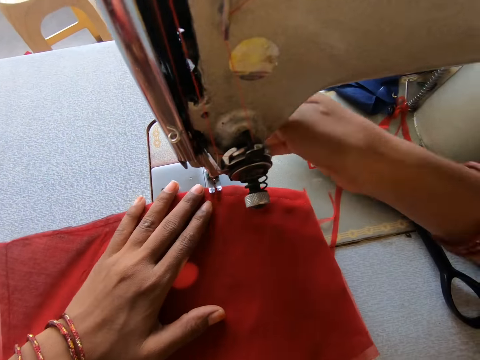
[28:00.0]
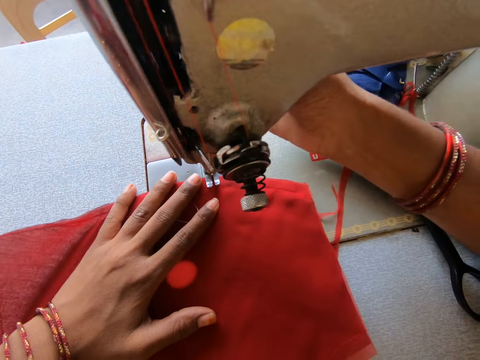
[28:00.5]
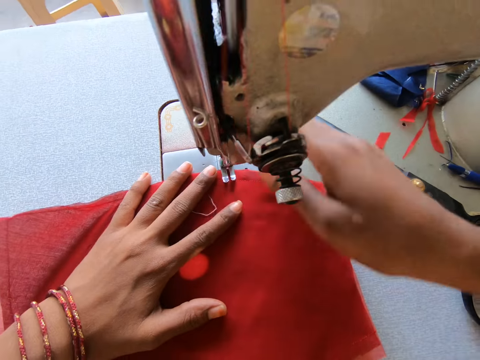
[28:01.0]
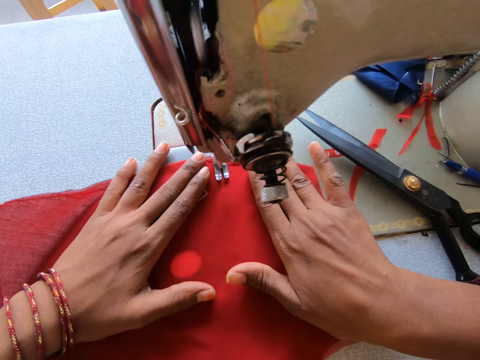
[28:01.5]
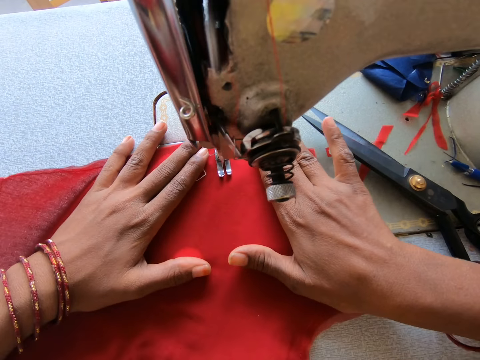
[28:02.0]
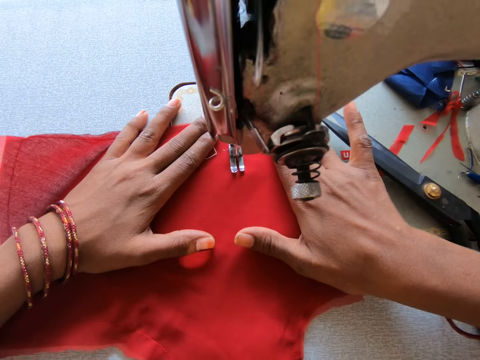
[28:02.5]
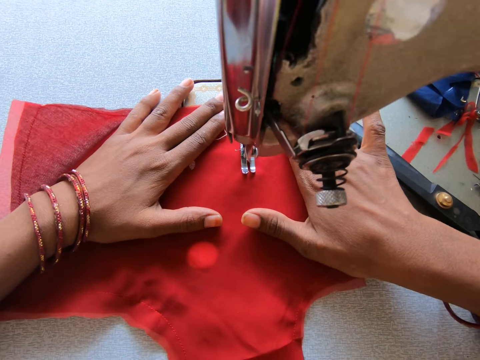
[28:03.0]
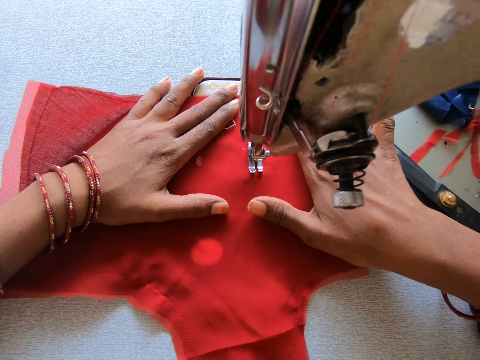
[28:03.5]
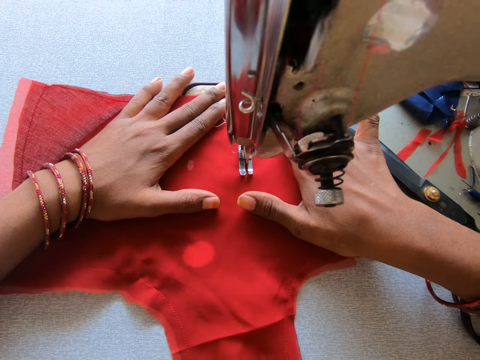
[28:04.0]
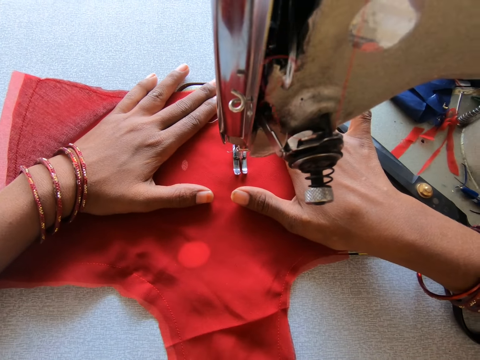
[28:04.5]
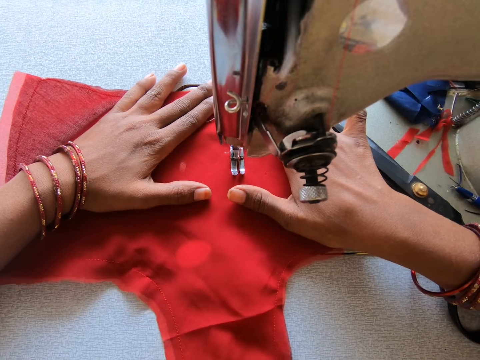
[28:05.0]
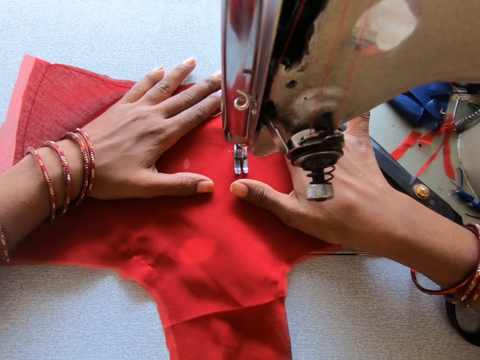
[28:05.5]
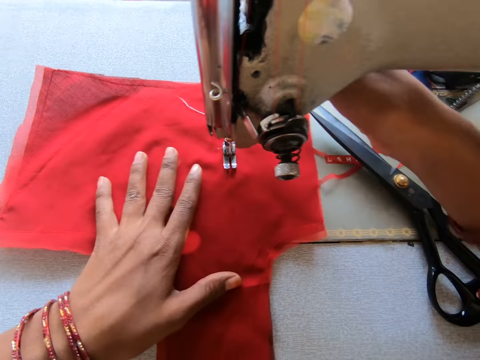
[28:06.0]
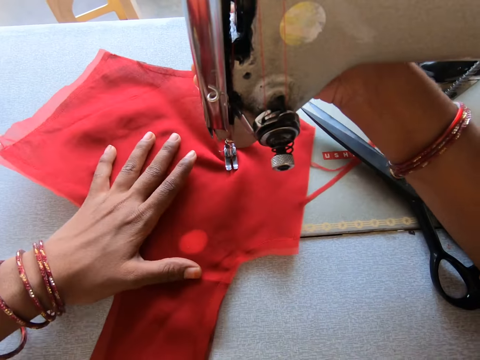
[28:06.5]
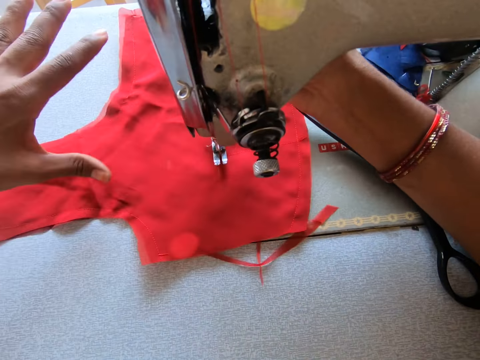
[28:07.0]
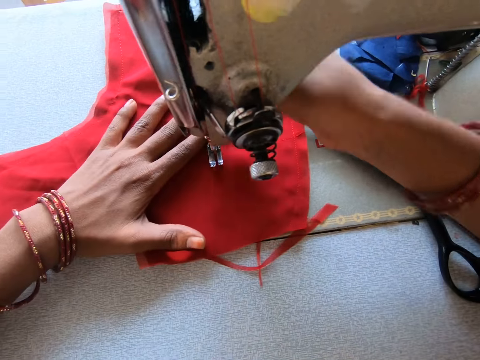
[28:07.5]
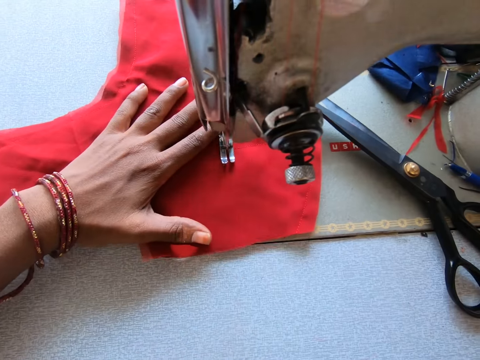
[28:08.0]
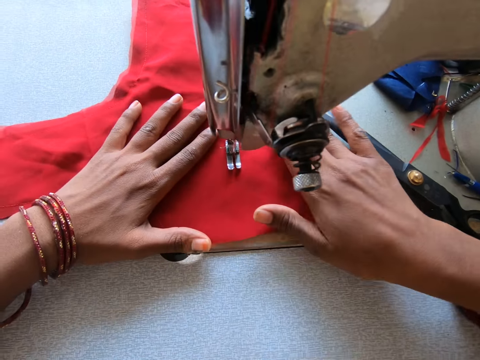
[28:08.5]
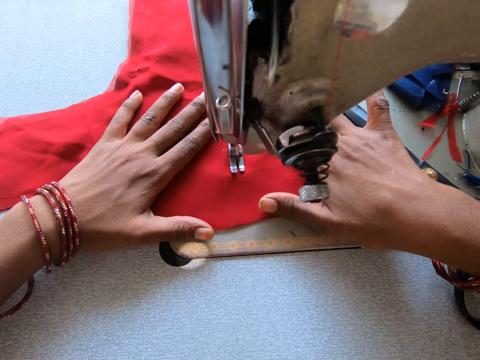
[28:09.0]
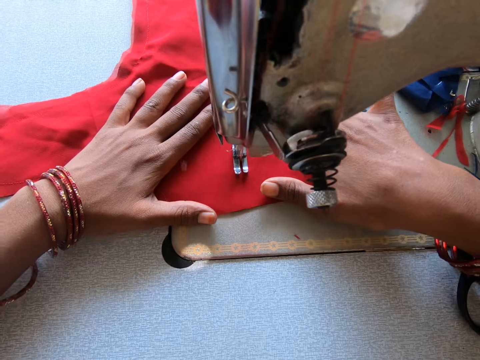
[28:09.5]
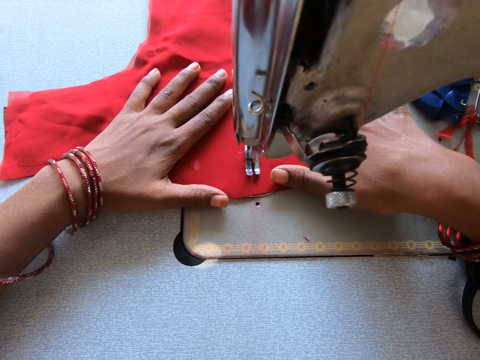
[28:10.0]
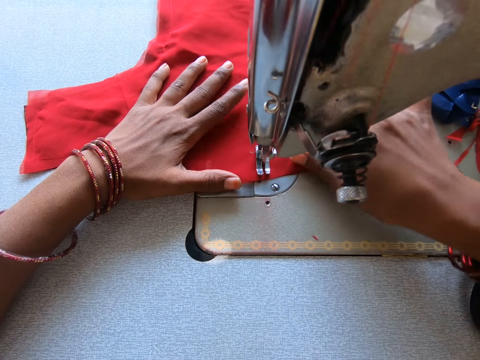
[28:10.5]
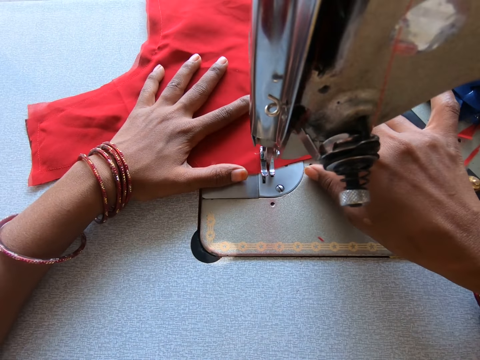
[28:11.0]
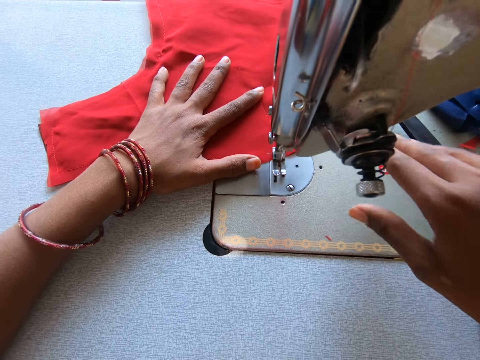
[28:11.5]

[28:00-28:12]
The camera wearer places the cloth or fabric close to the teeth of the sewing machine. They lift the teeth of the sewing machine. They drop the teeth of the machine. They sew with the sewing machine. They lift the teeth of the sewing machine. They adjust the cloth with a hand. They turn the fabric. They drop the teeth of the machine. They remove a piece of cloth from the machine with a hand. They sew with the sewing machine.

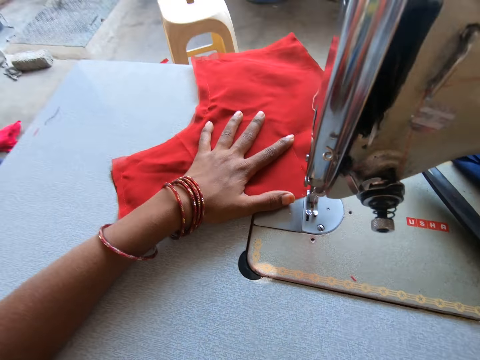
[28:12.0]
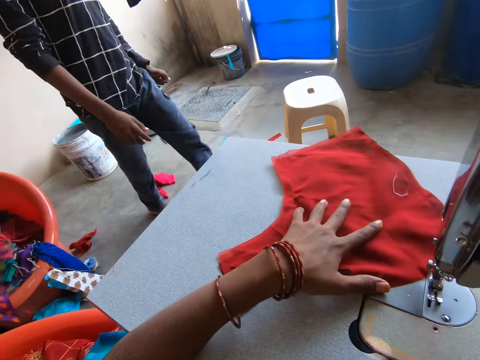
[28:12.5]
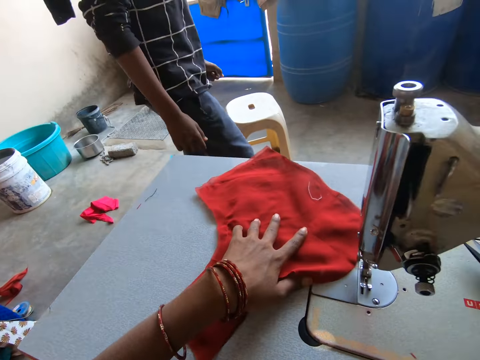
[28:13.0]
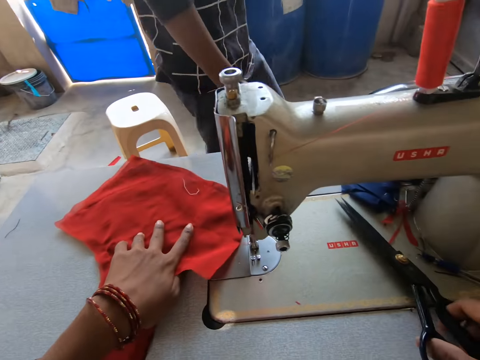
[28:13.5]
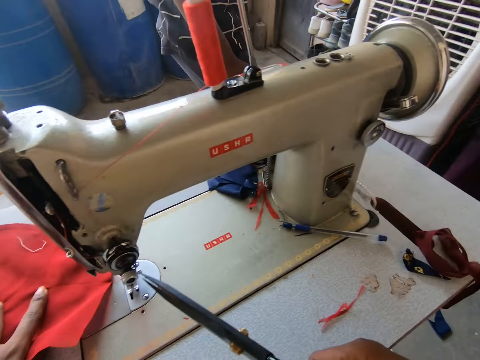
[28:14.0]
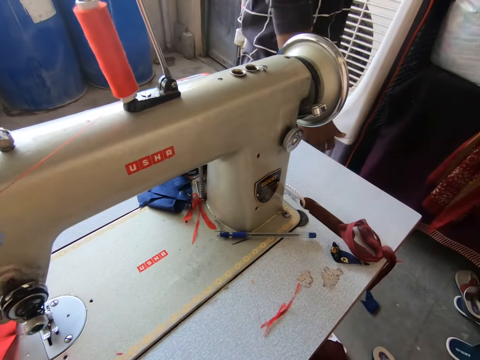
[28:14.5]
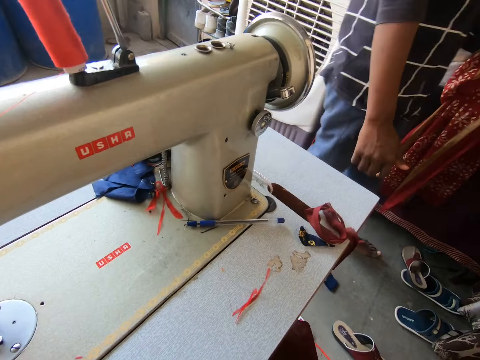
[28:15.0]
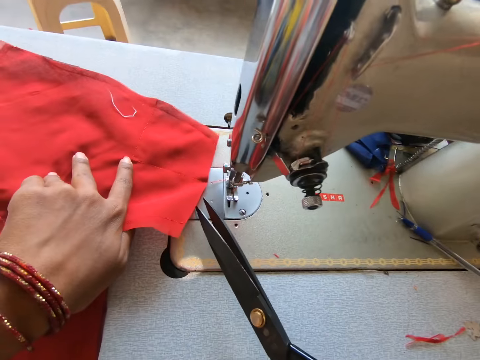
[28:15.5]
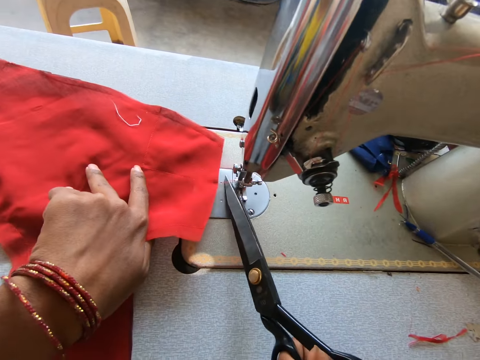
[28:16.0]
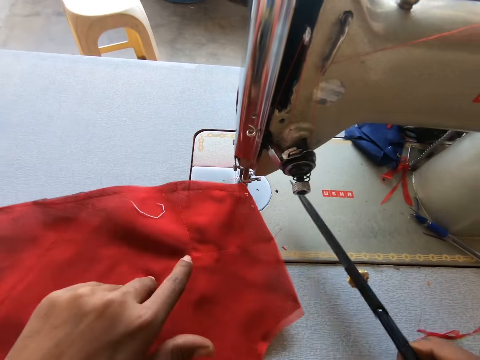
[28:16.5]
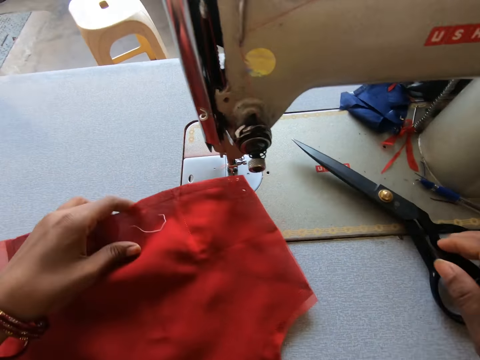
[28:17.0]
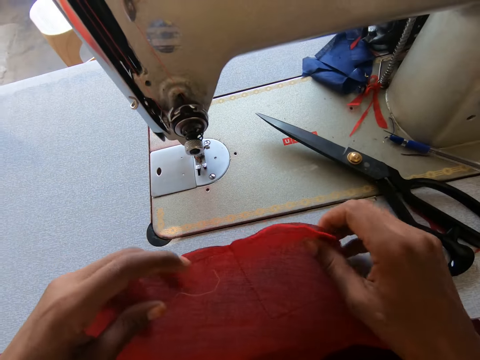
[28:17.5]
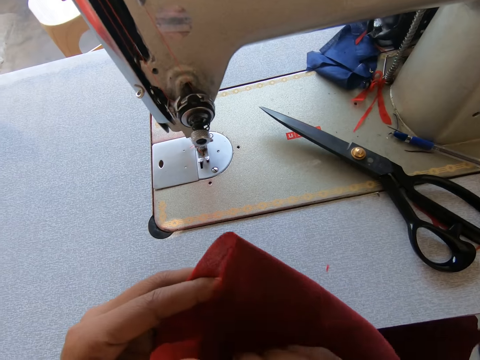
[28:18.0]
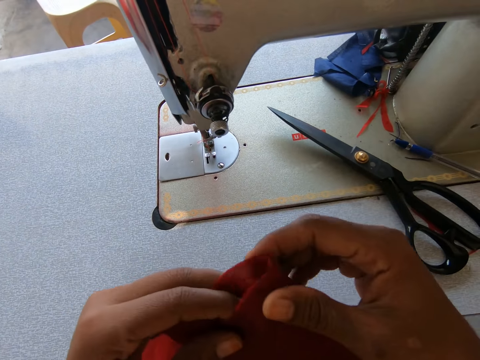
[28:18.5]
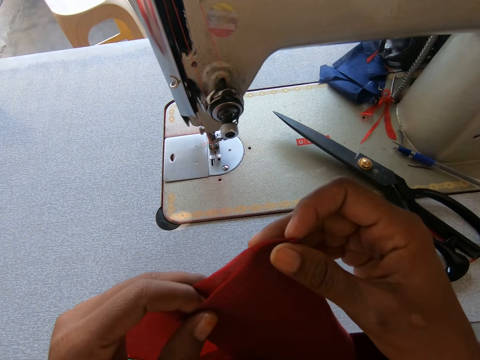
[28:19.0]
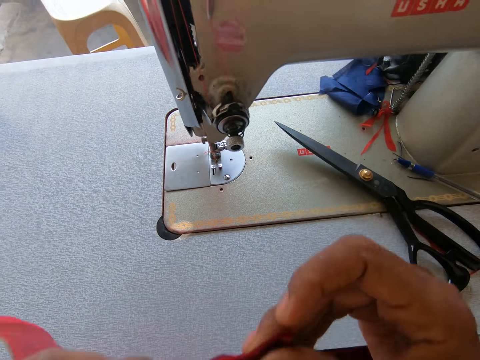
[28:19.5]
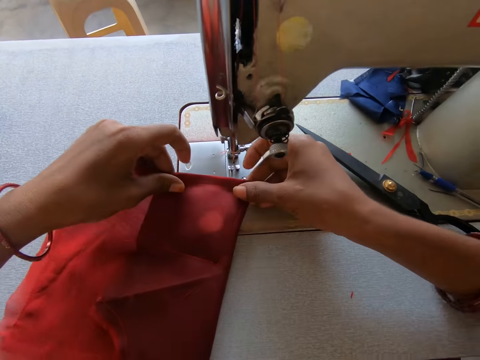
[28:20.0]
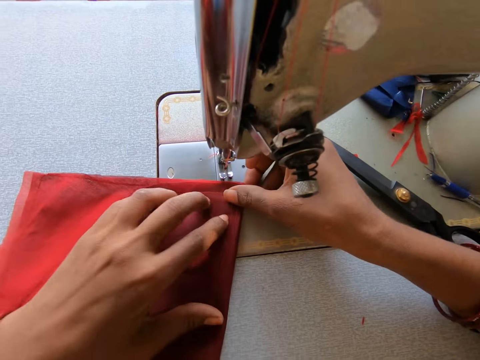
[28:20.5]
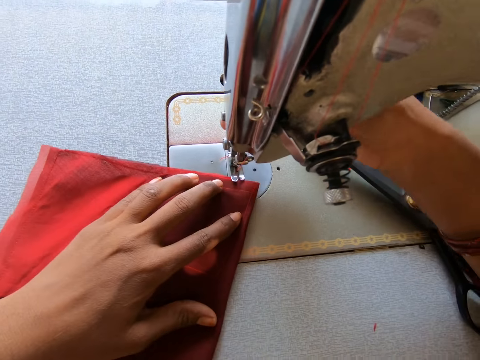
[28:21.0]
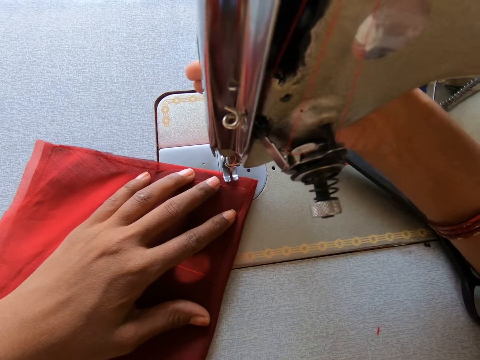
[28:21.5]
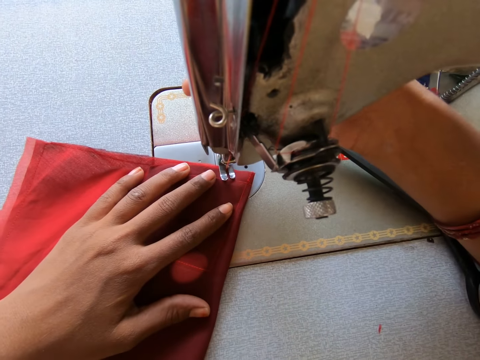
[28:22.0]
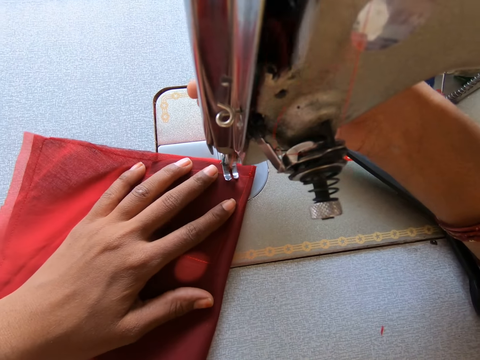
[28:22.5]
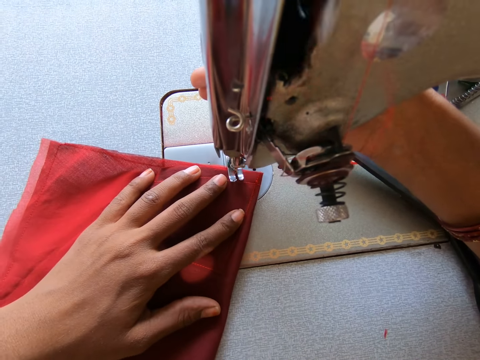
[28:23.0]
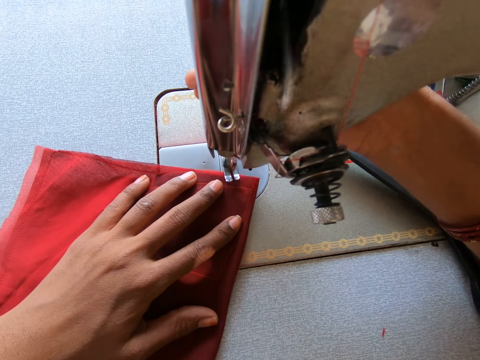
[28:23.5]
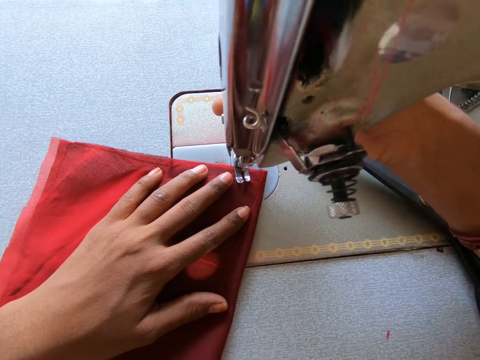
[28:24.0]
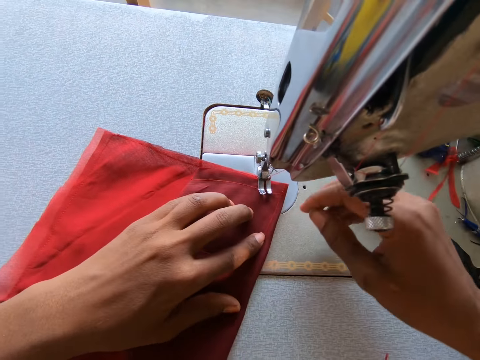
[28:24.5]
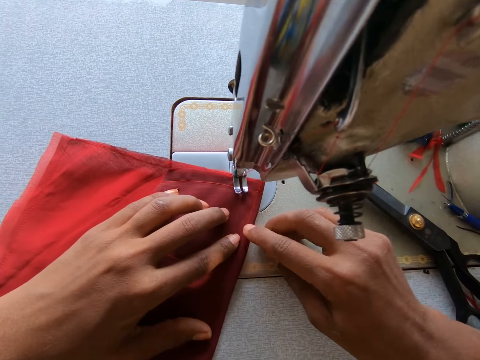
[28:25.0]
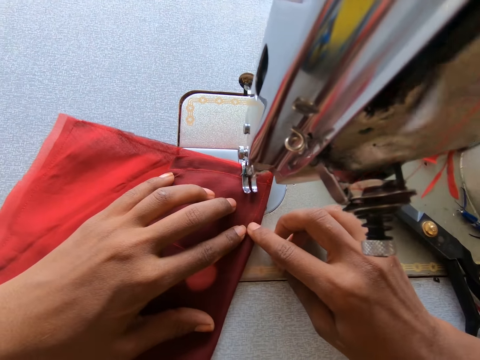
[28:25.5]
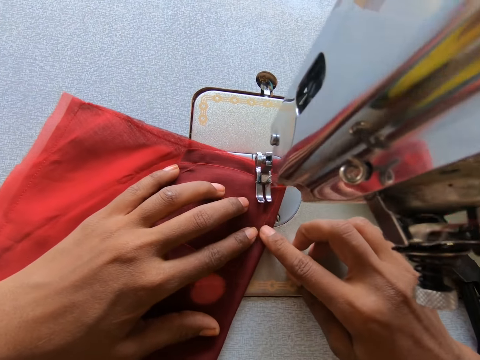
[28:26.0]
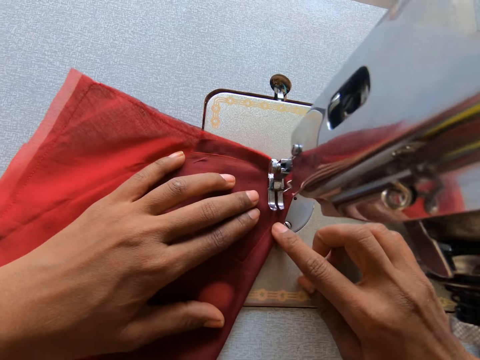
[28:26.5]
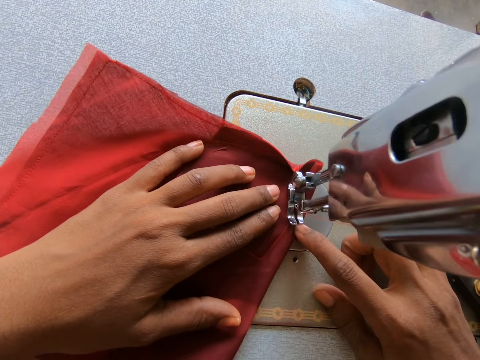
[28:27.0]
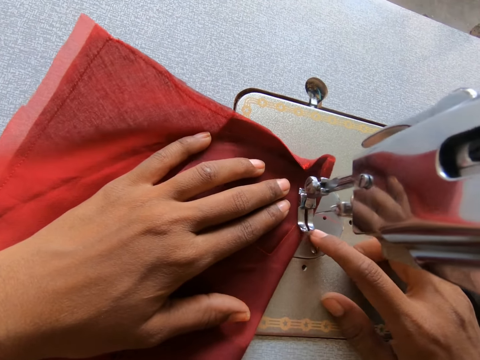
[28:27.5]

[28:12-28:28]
A man appears. The man passes. The camera wearer takes the scissors from the machine. They cut the thread of the cloth with the scissors. They adjust the cloth with a hand. They return the scissors on top of the sewing machine. They fold the cloth into two. They place the cloth on the machine. They hold the reverse lever. They lift the teeth of the sewing machine. They start sewing. They drop the teeth of the machine. They sew with the sewing machine.
